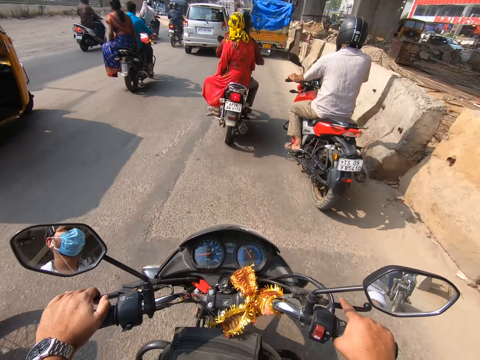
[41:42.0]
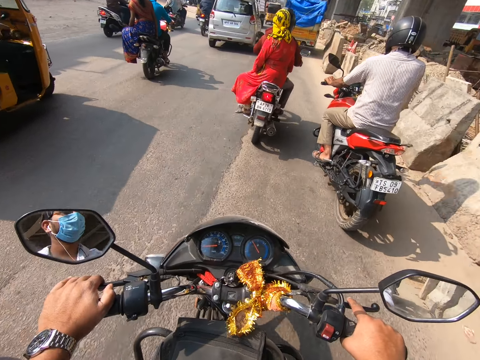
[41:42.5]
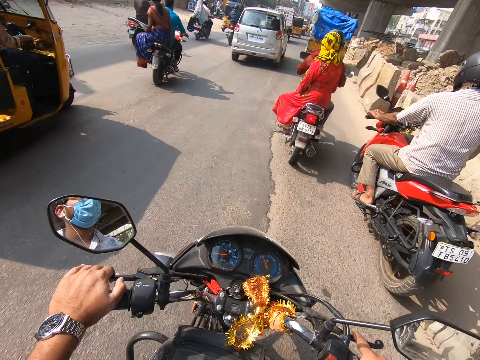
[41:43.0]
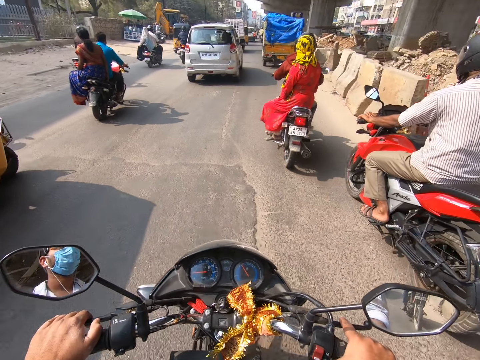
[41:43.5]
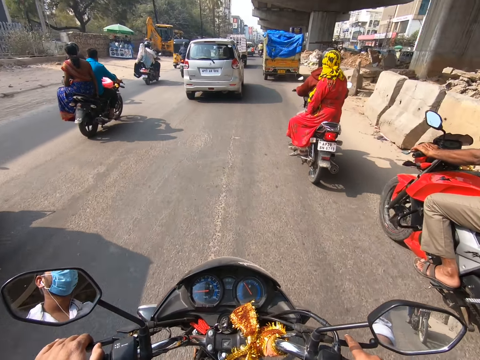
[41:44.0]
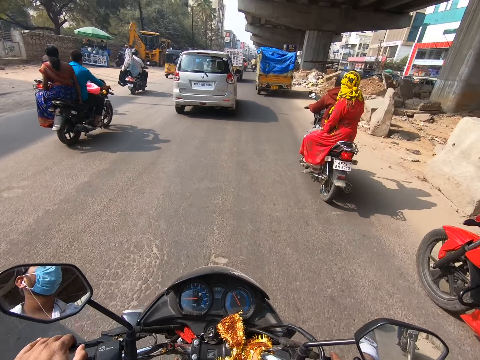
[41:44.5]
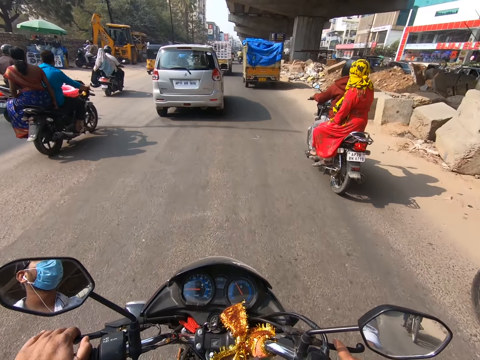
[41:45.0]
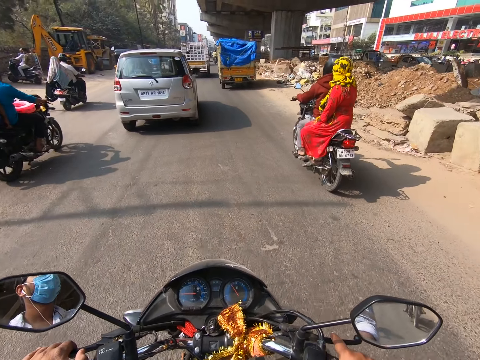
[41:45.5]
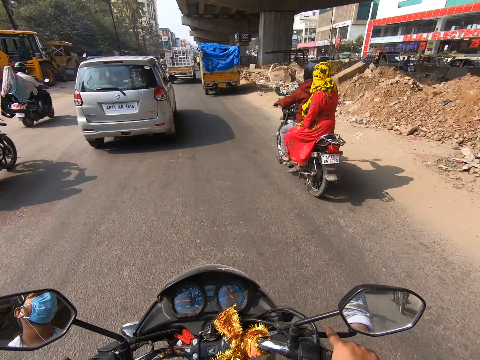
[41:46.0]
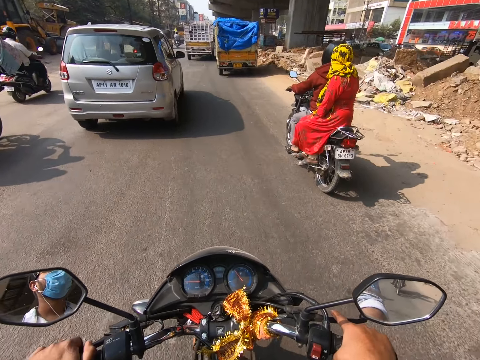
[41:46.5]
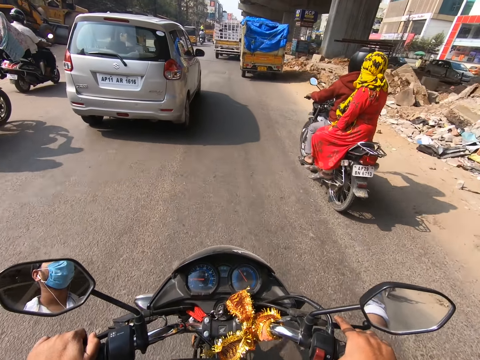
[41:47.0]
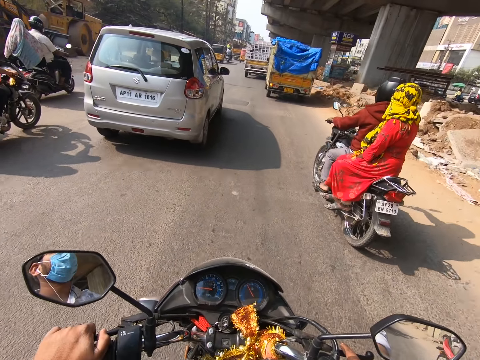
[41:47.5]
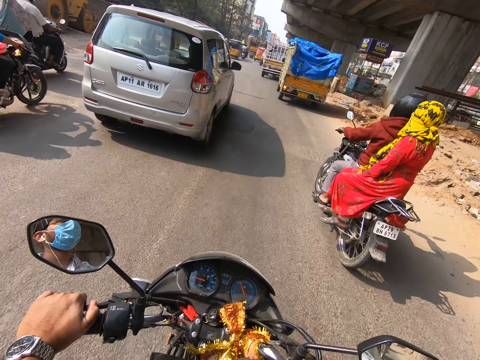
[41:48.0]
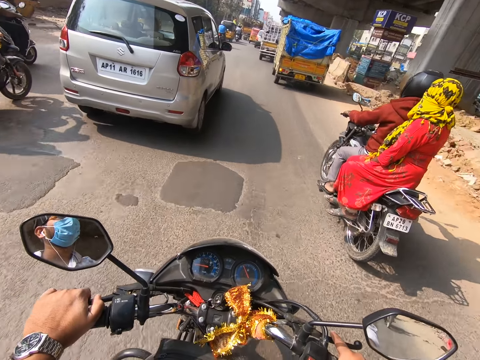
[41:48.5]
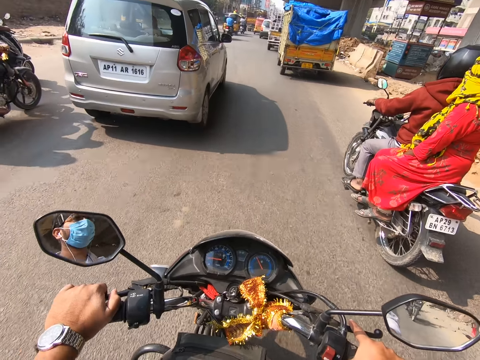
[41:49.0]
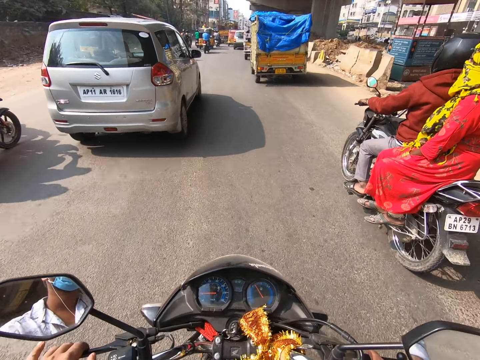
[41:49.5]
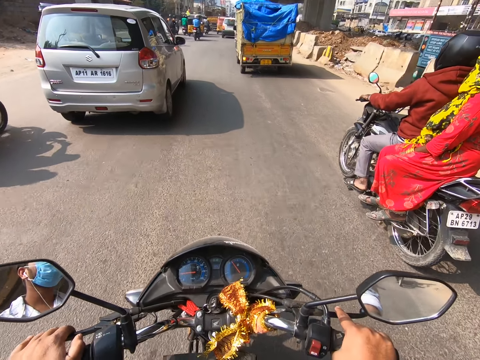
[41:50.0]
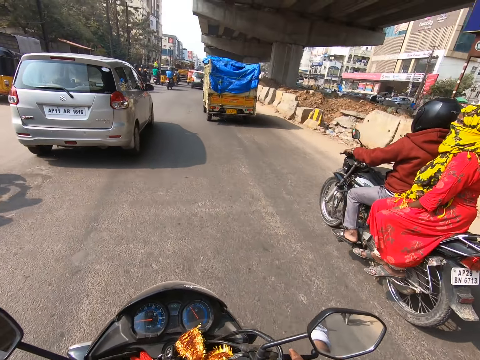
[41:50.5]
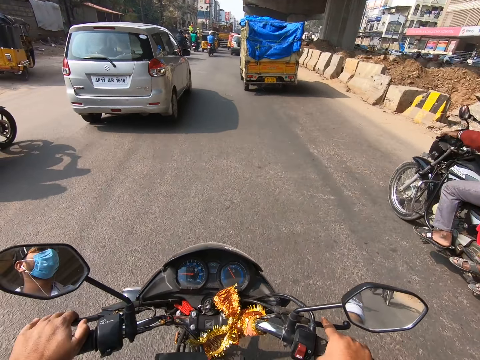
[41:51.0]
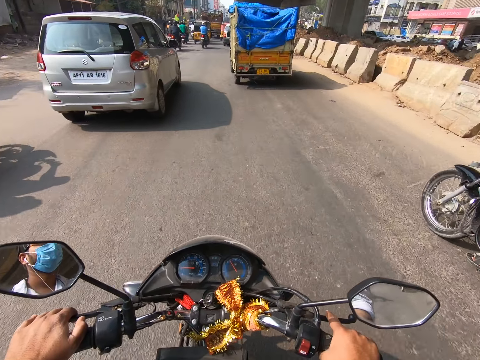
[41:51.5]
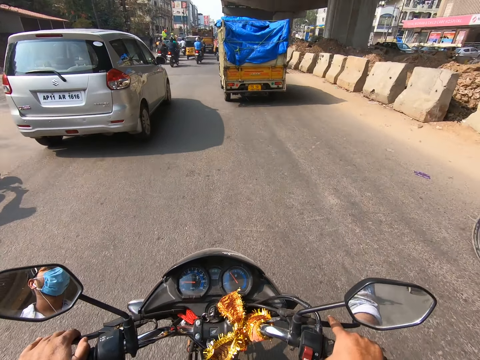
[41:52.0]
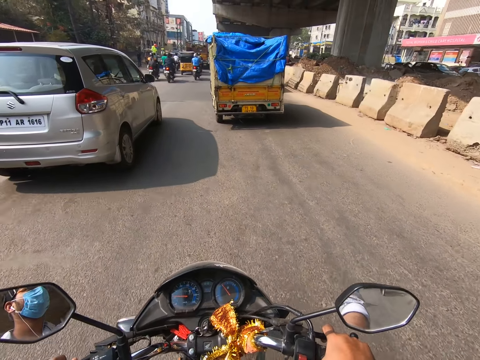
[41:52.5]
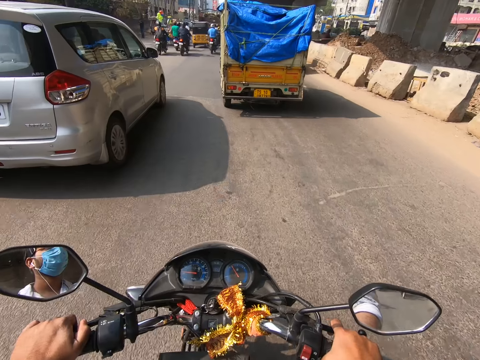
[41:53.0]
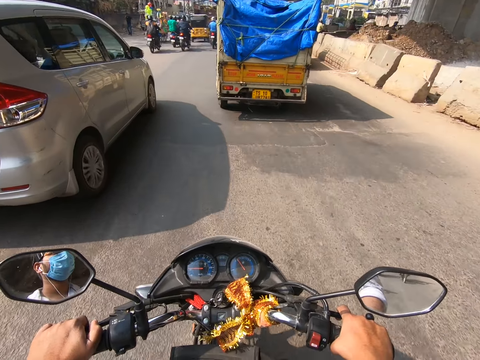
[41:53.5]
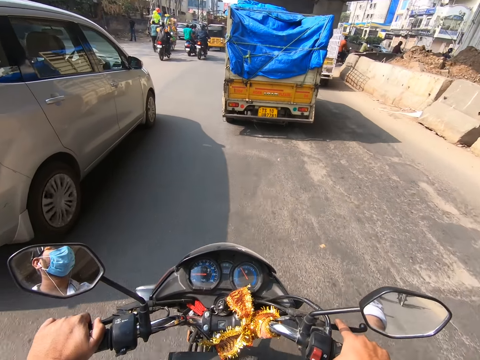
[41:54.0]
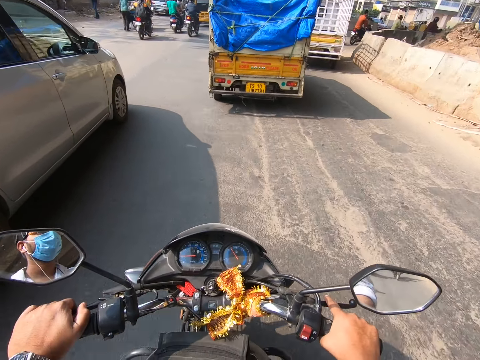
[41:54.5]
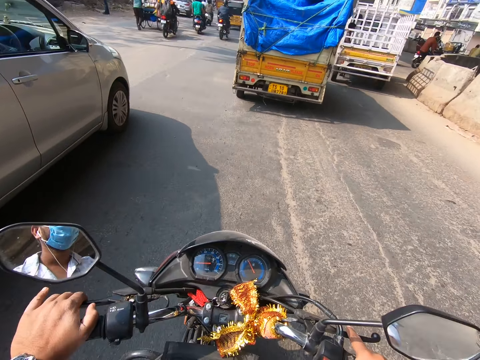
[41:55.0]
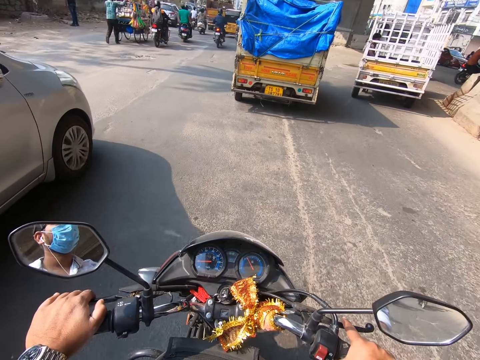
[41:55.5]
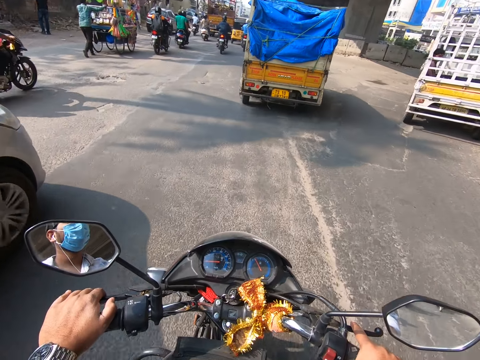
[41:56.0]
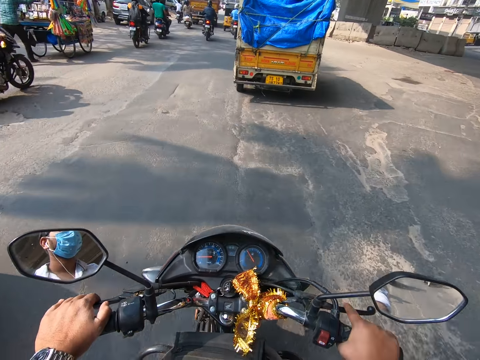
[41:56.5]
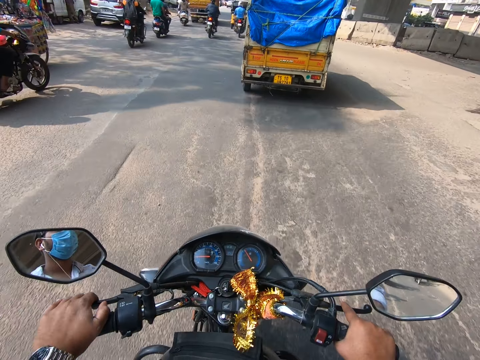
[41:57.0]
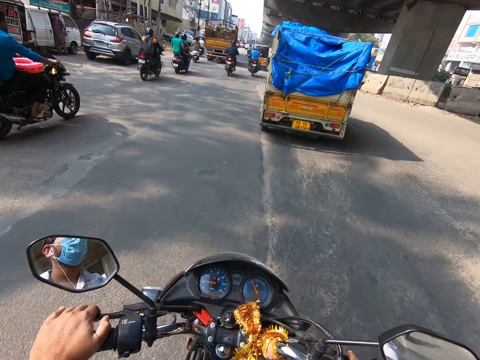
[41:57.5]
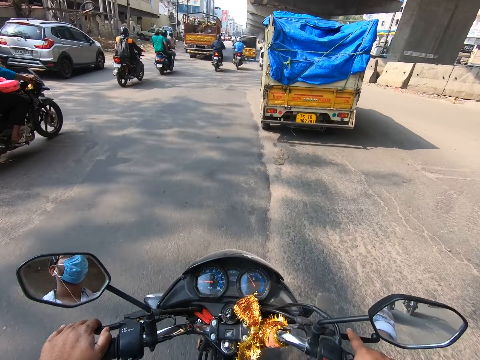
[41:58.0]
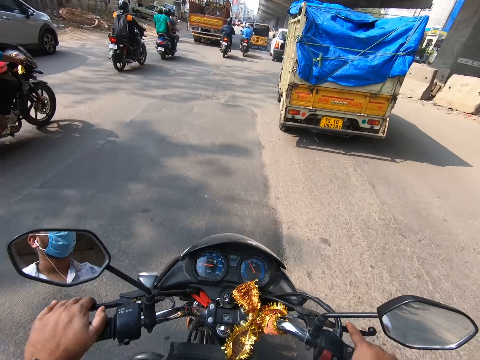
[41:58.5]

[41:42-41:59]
The camera wearer rides past a rider. They ride past another rider. They ride past a silver car.

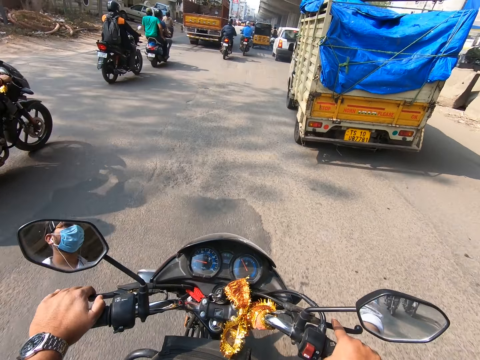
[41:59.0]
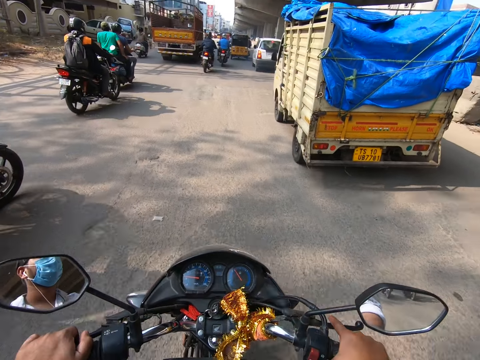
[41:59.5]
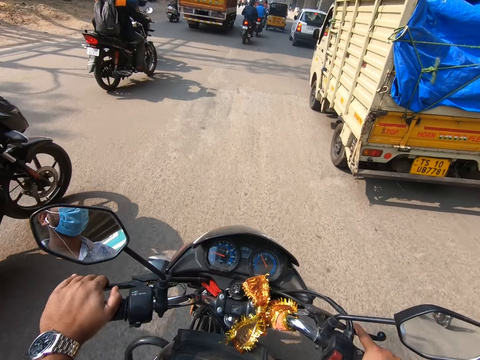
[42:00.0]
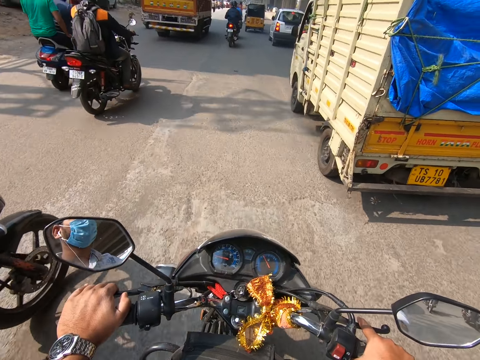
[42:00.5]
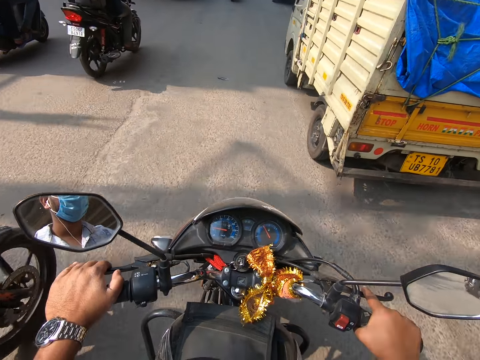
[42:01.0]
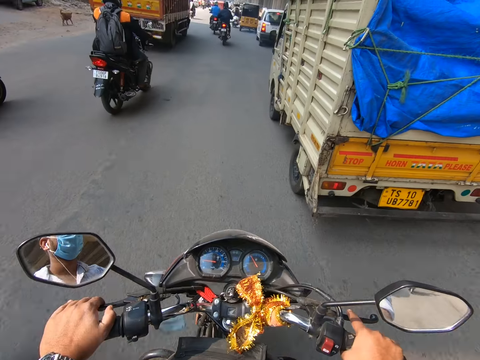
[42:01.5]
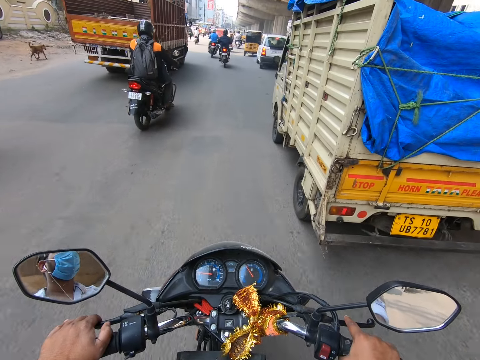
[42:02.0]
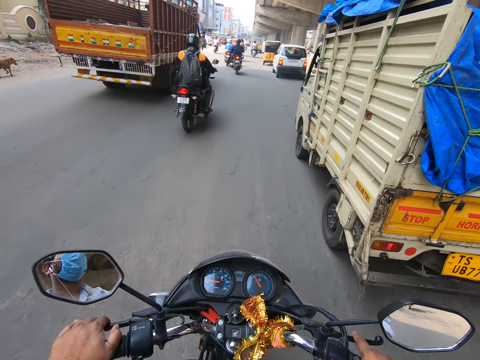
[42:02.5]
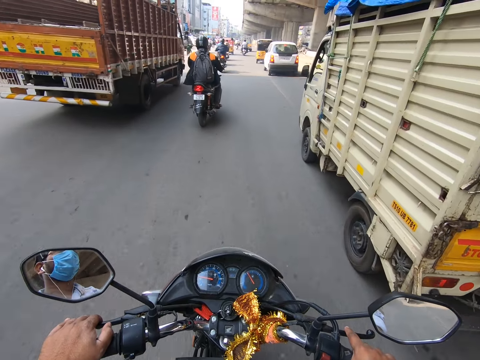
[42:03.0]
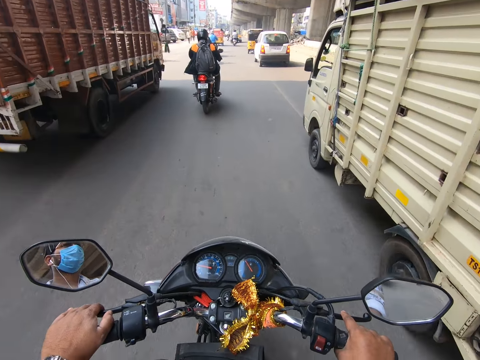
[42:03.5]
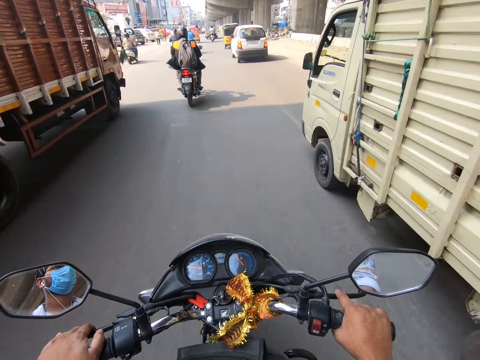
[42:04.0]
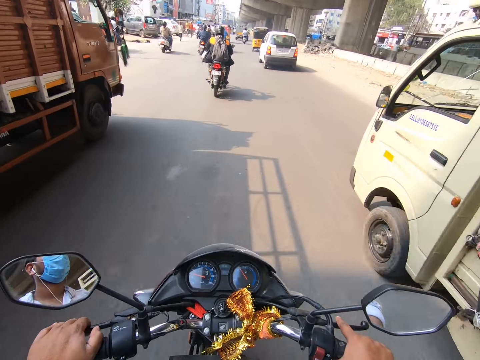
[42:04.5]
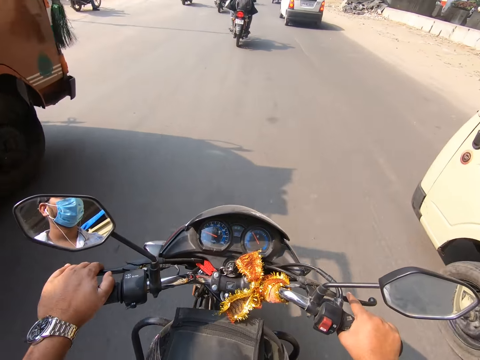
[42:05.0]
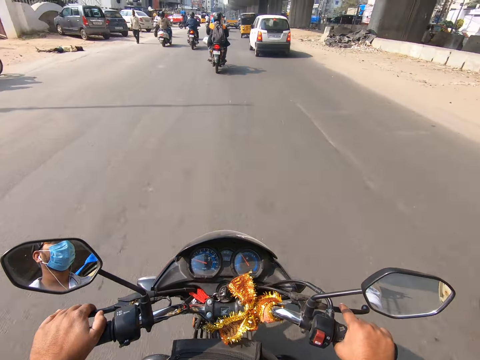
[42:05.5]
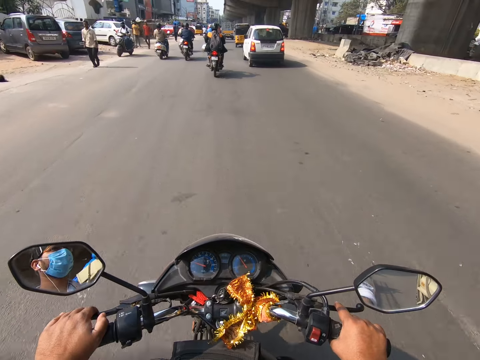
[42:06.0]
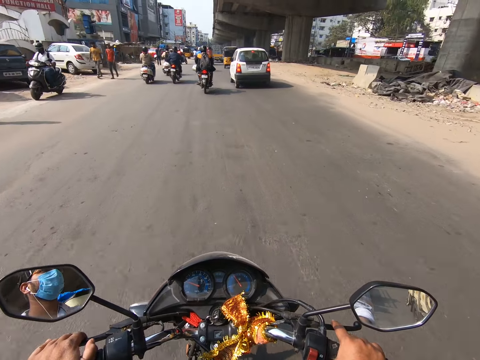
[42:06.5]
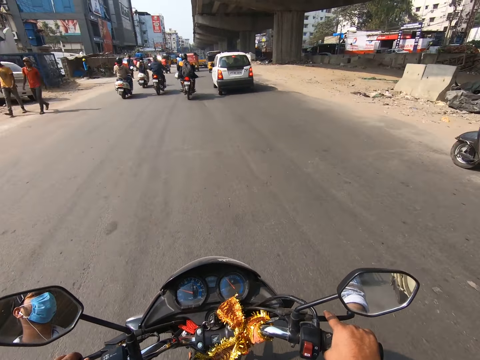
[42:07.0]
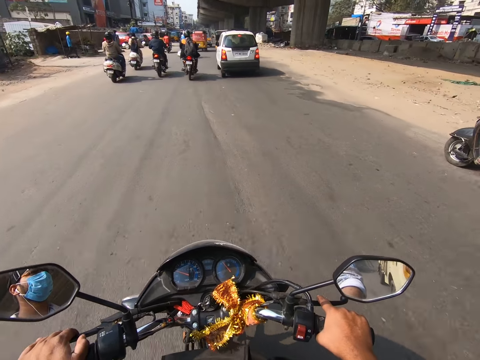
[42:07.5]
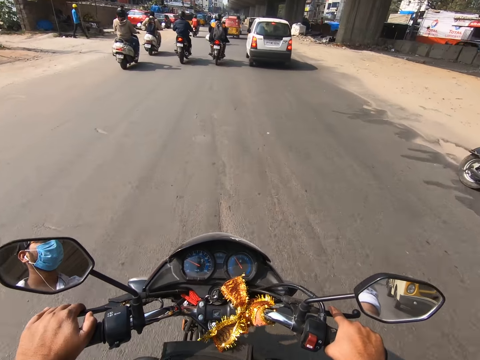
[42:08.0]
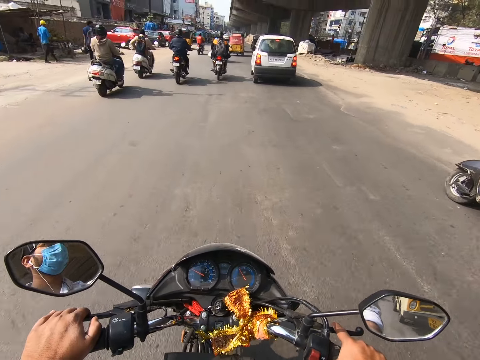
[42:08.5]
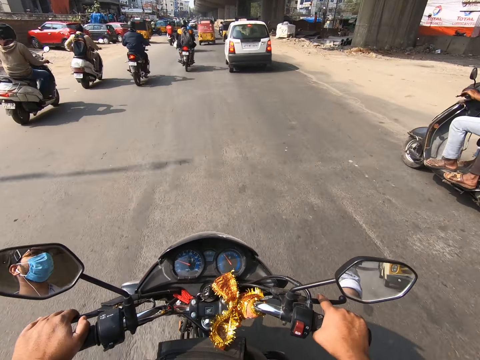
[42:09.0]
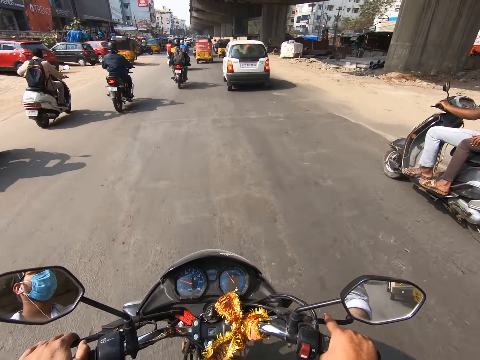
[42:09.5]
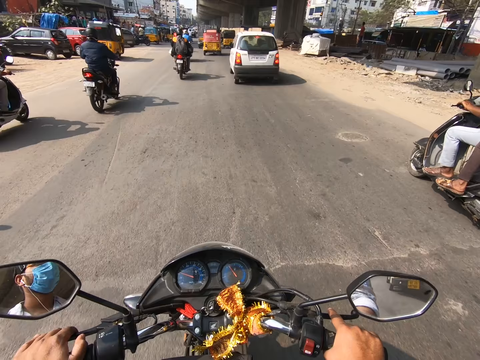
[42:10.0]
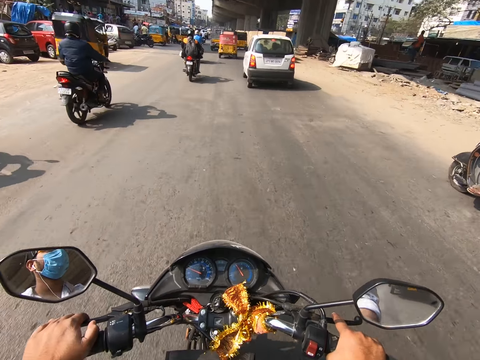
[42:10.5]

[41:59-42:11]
The camera wearer rides between an off-white truck and a yellow truck.
